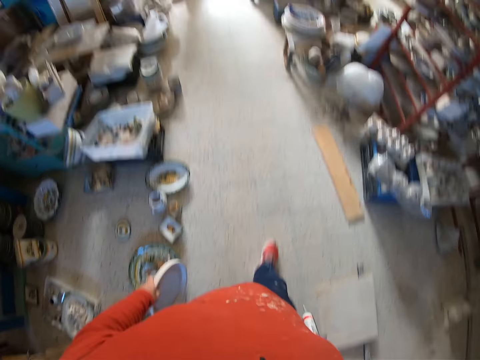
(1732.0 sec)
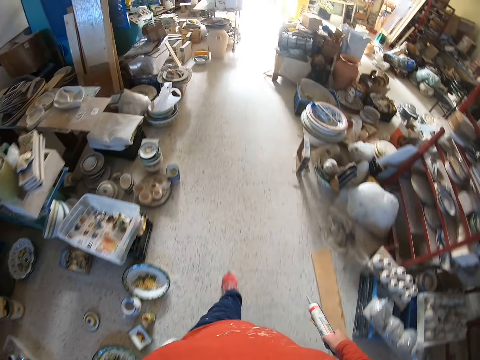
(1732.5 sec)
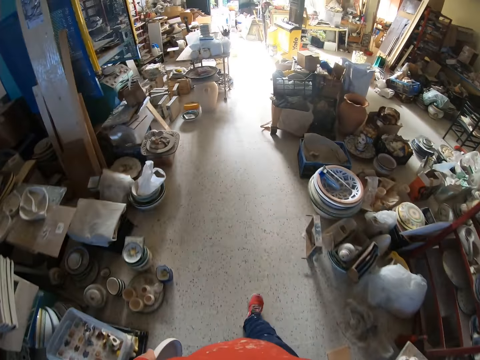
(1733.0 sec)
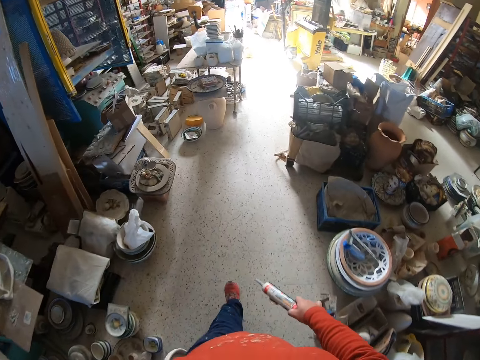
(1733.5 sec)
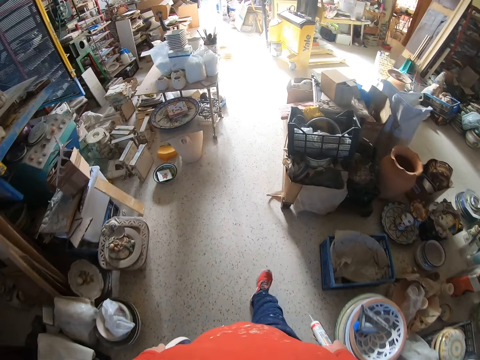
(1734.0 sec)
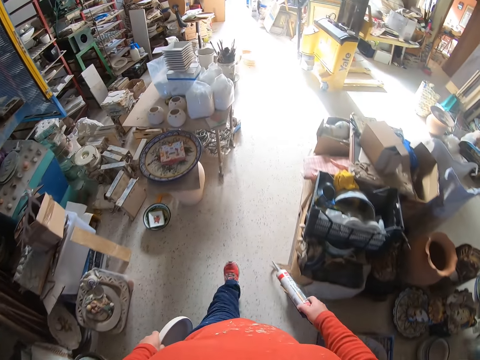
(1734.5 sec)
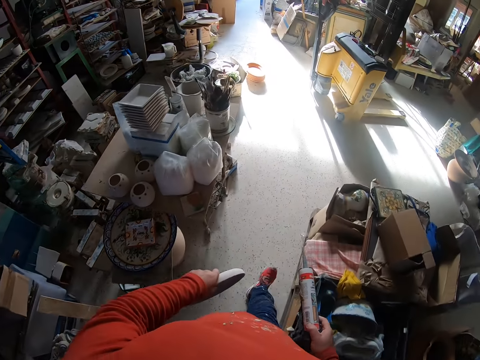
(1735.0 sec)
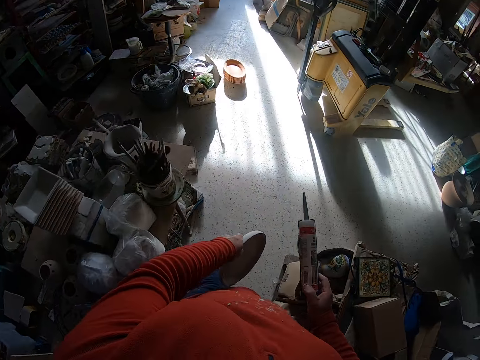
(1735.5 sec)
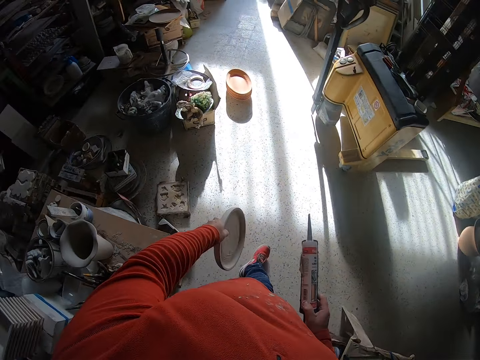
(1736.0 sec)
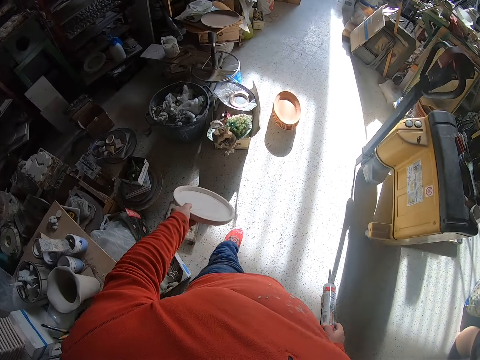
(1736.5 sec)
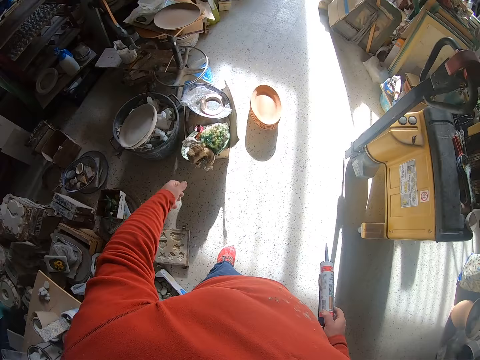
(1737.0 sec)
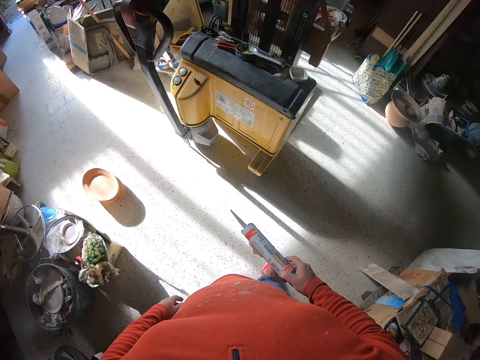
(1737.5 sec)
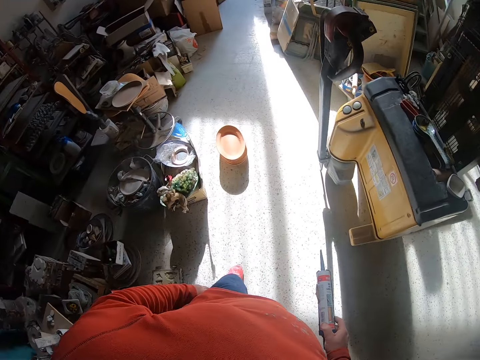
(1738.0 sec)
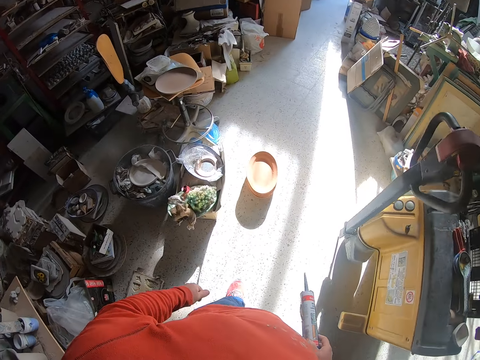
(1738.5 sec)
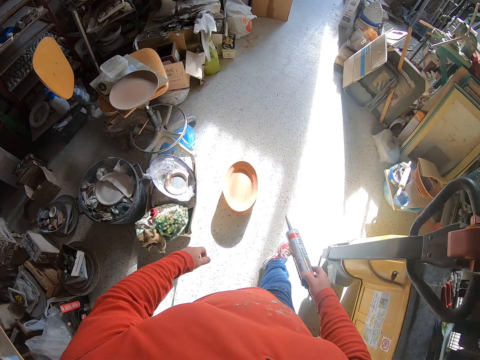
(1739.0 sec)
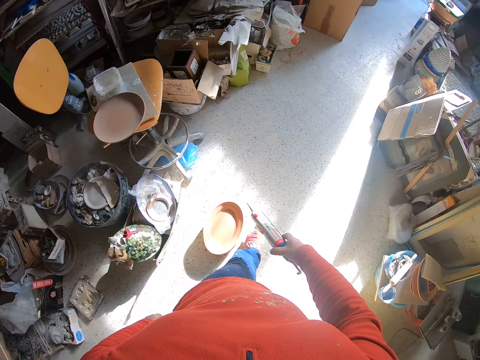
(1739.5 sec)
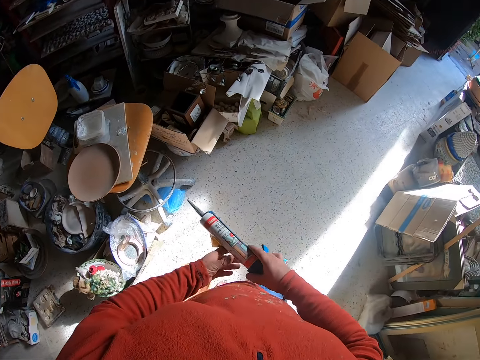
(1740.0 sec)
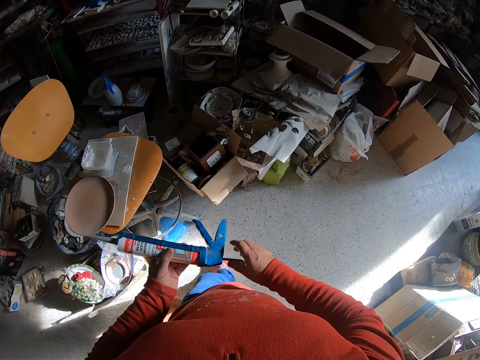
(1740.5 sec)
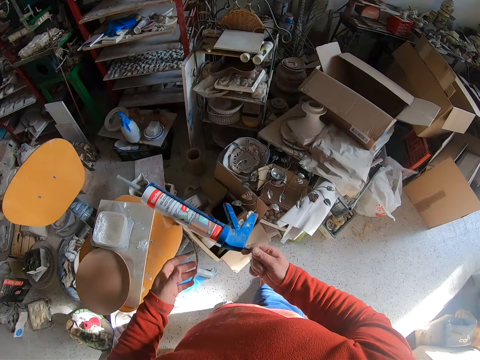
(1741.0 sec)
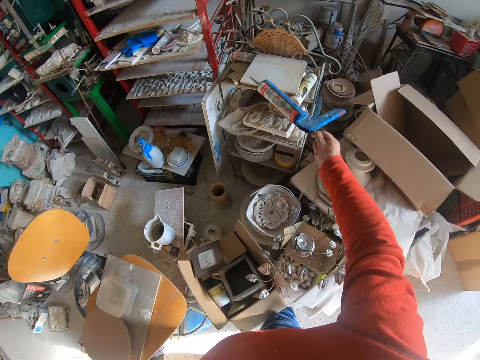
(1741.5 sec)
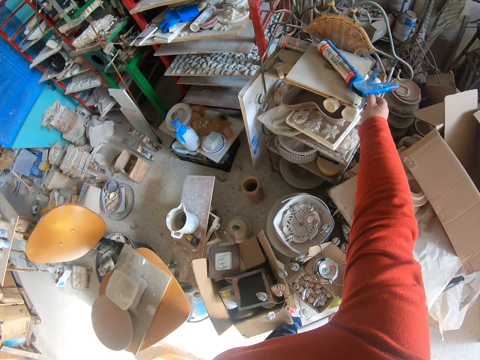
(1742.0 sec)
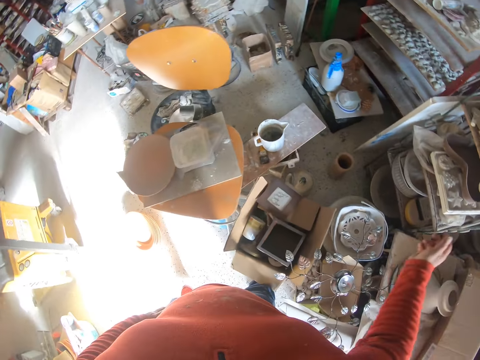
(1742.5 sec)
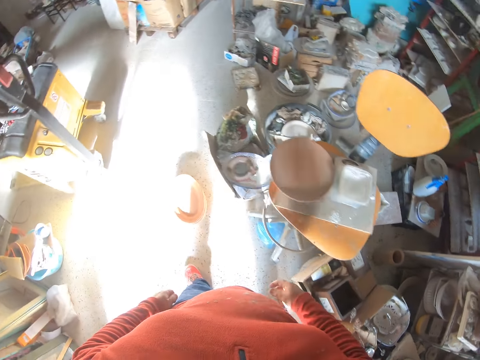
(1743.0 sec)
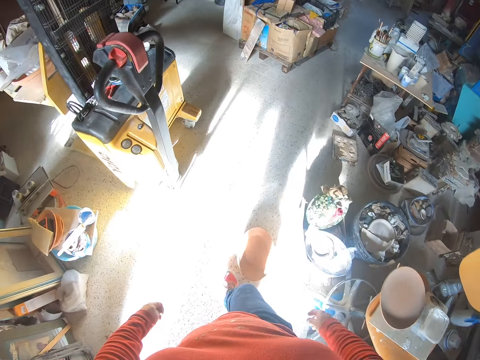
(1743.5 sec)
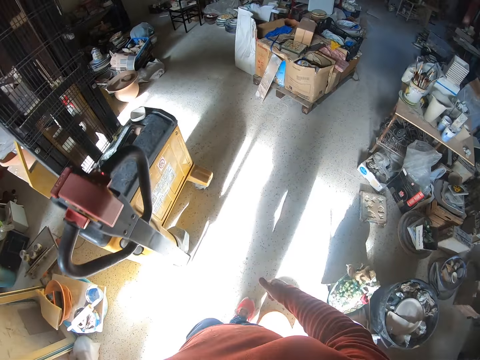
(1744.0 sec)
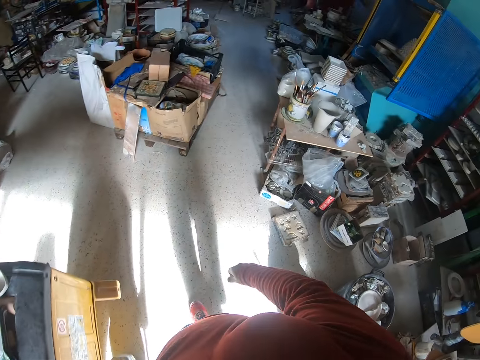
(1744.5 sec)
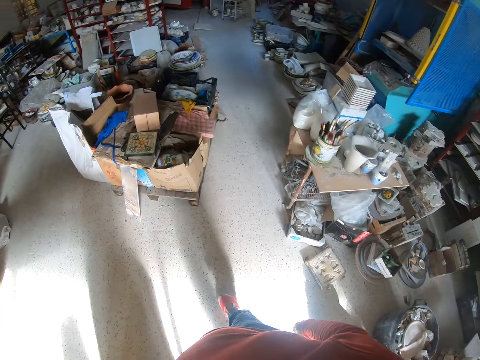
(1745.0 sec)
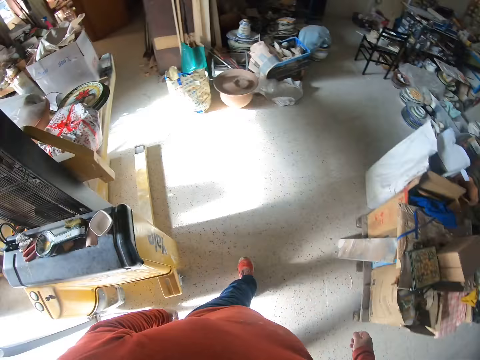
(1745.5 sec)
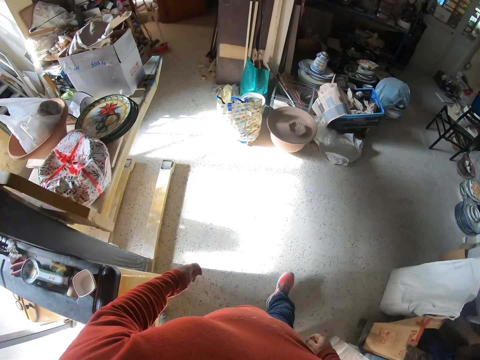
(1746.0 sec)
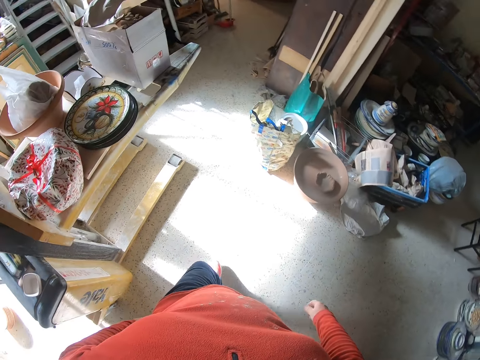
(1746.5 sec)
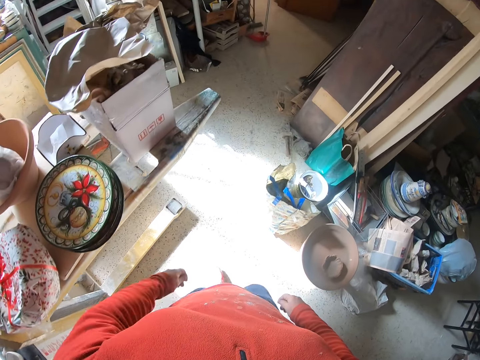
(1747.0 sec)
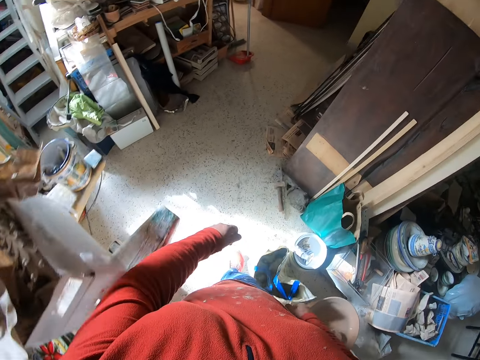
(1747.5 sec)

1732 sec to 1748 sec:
The camera wearer walks around the workshop. They throw the plate in the dustbin. They walk around the workshop. They place the glue gun on the table. They walk around the workshop.

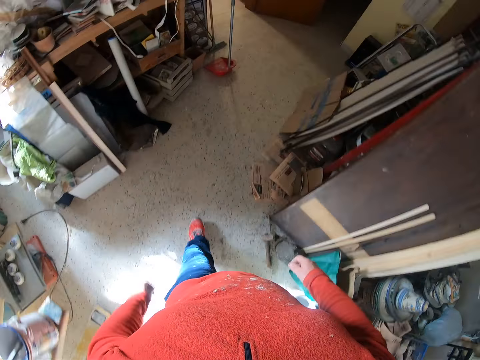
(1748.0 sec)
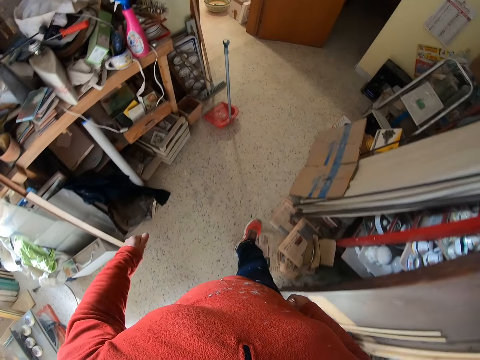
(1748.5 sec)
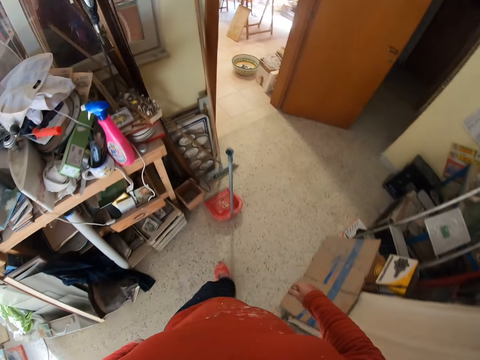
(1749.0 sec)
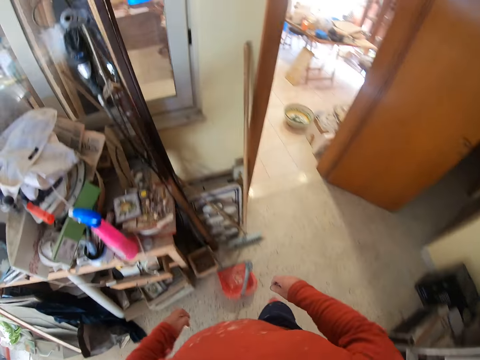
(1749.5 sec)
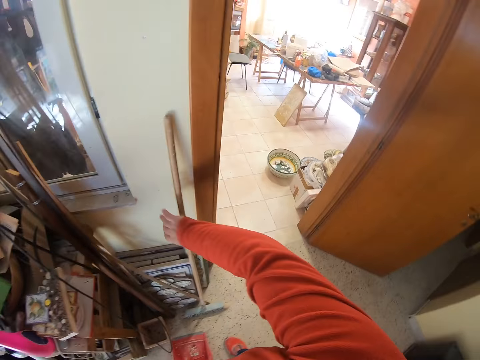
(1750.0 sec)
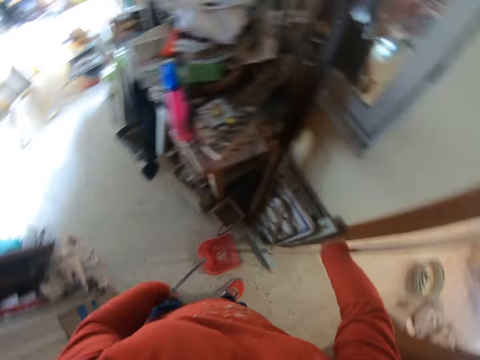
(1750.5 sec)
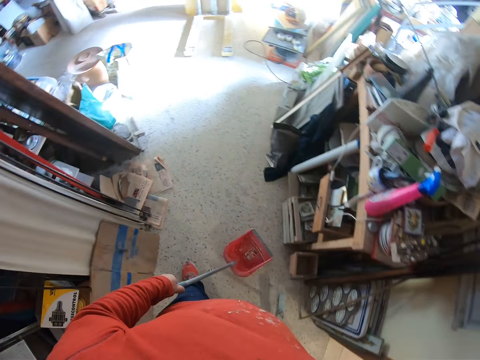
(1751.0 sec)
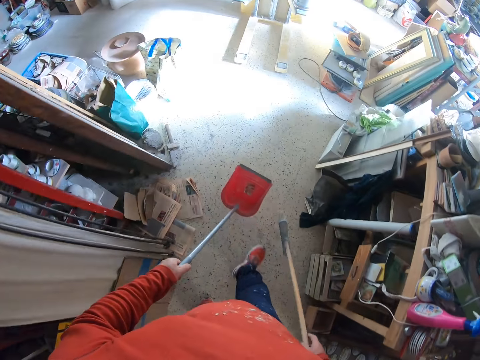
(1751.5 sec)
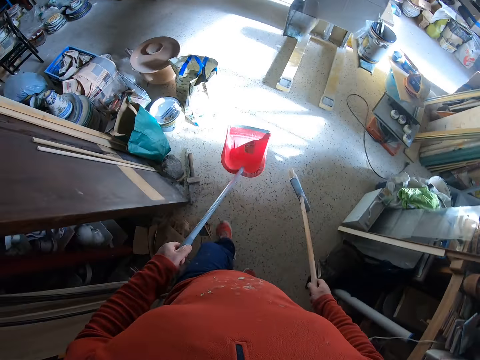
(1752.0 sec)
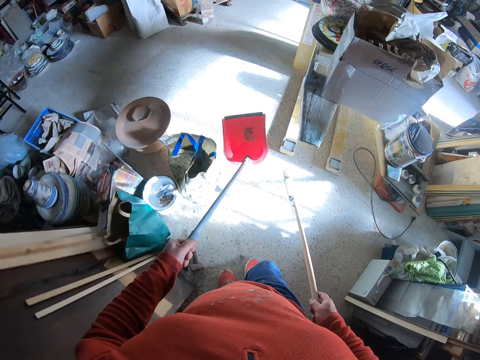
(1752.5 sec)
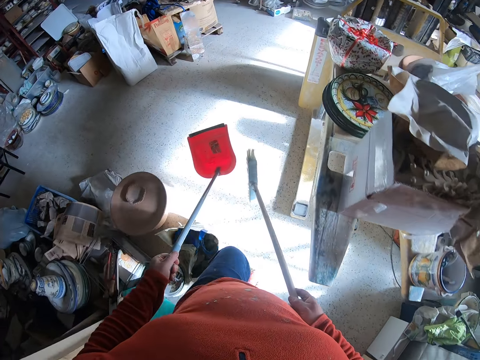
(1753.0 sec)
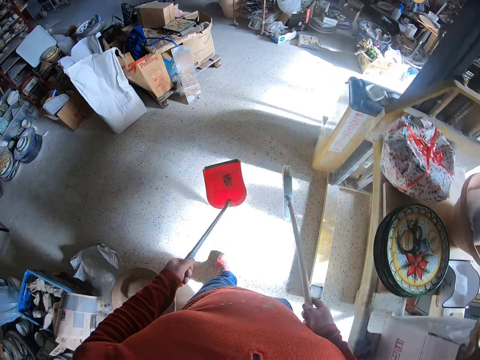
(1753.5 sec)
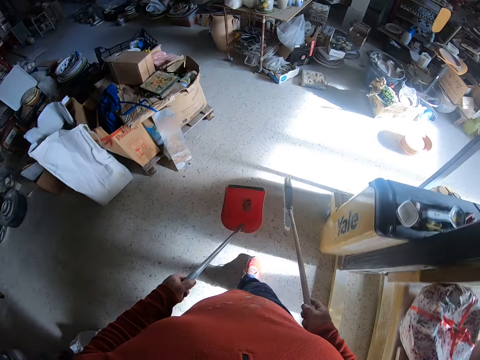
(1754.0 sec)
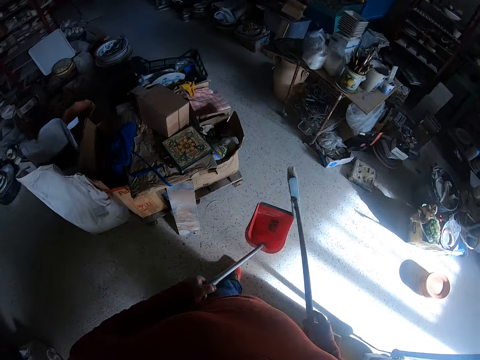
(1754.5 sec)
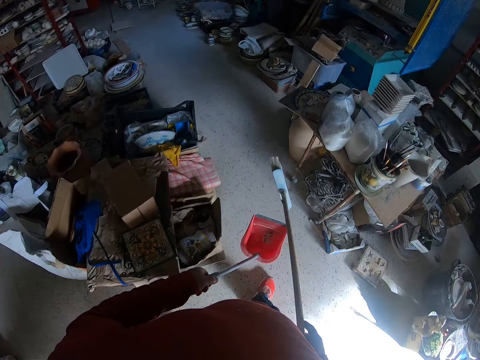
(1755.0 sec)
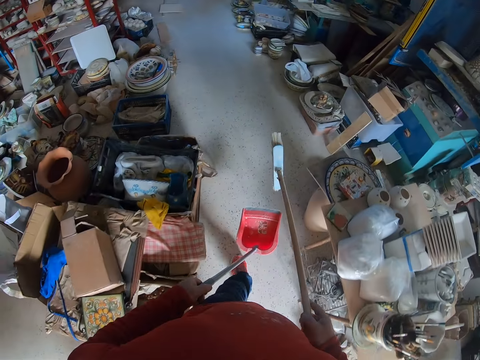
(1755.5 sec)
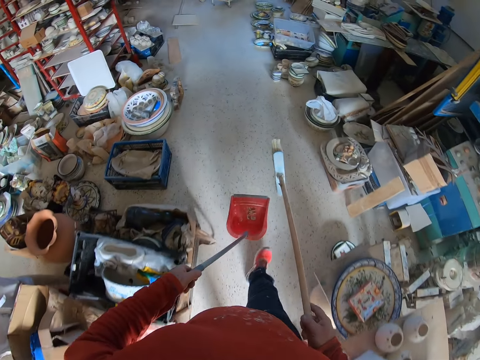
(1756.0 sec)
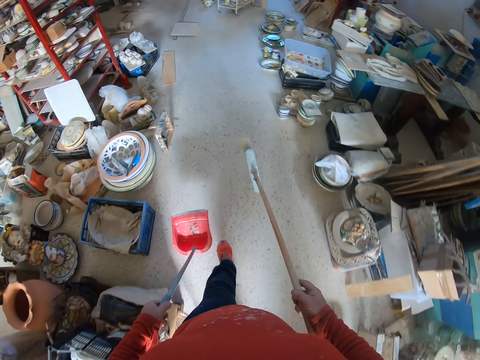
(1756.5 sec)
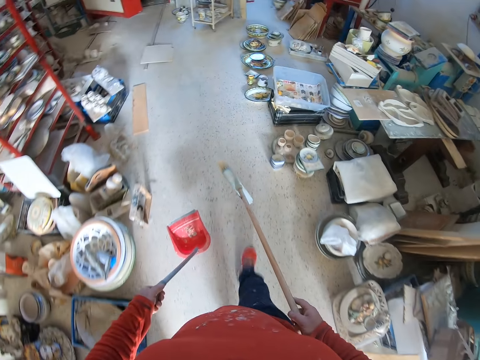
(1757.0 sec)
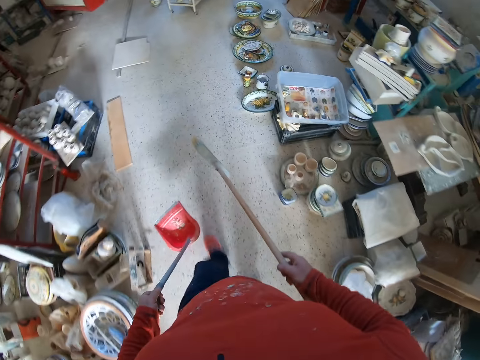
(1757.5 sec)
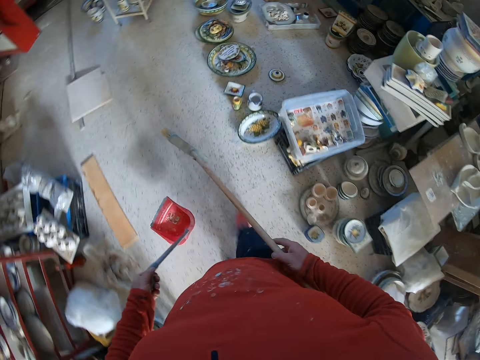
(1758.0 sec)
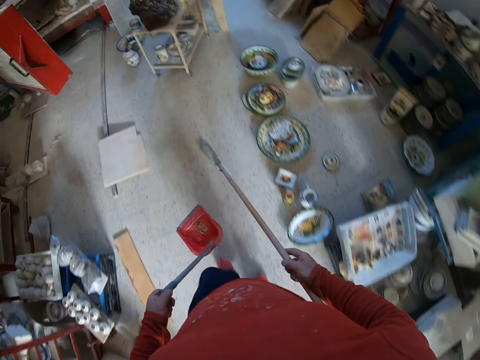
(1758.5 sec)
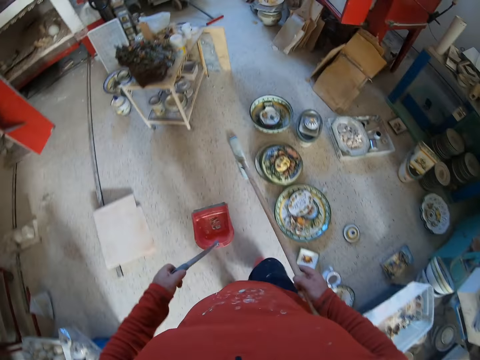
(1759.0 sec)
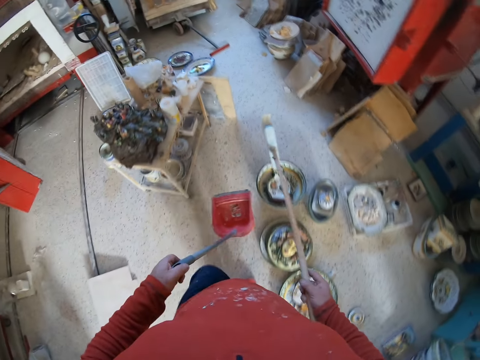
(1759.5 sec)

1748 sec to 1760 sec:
The camera wearer takes a broom and a wedge. They walk around the workshop.
